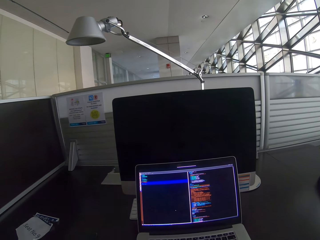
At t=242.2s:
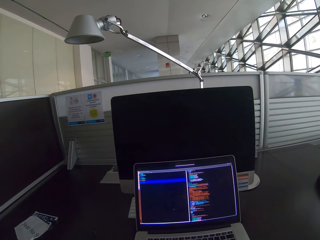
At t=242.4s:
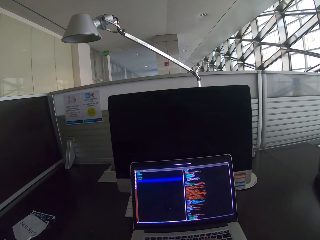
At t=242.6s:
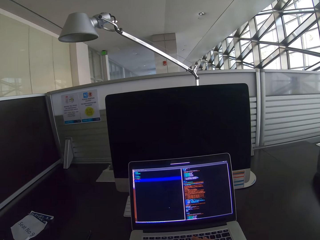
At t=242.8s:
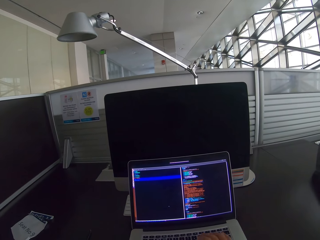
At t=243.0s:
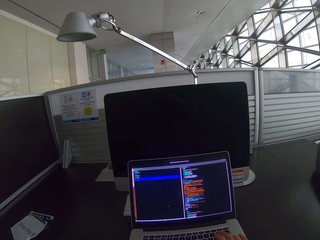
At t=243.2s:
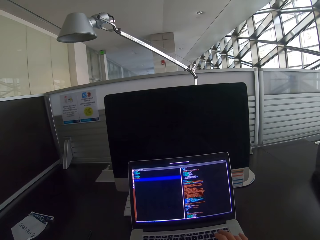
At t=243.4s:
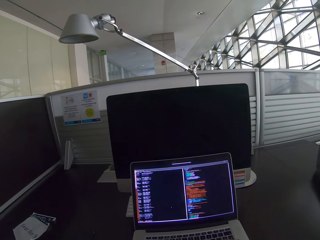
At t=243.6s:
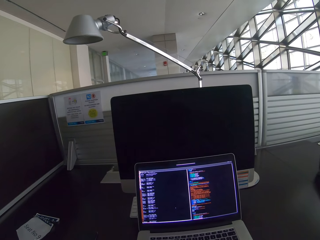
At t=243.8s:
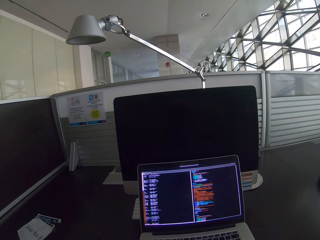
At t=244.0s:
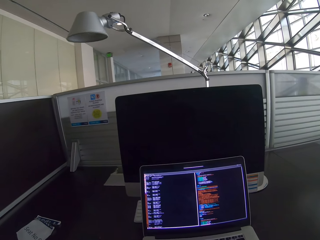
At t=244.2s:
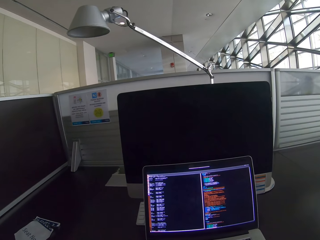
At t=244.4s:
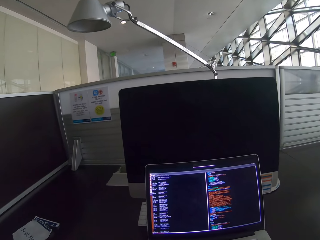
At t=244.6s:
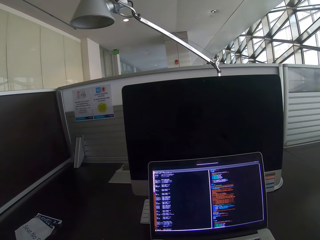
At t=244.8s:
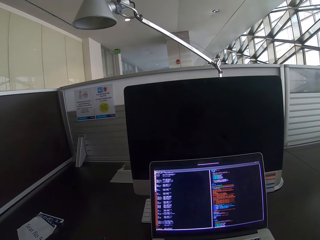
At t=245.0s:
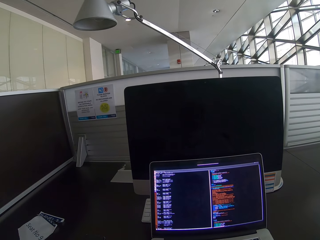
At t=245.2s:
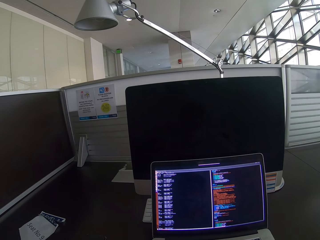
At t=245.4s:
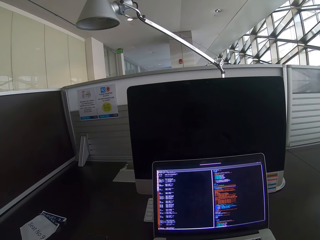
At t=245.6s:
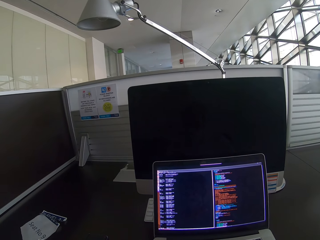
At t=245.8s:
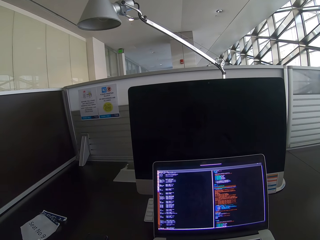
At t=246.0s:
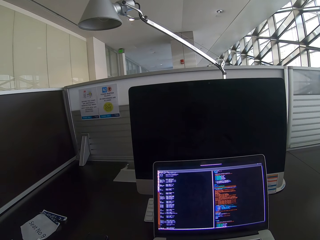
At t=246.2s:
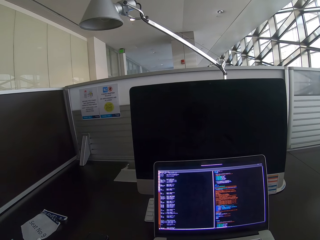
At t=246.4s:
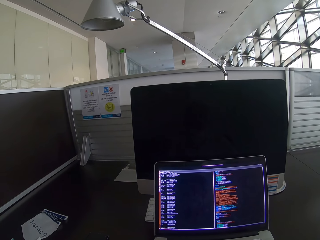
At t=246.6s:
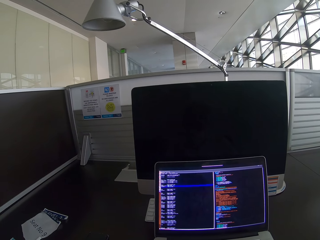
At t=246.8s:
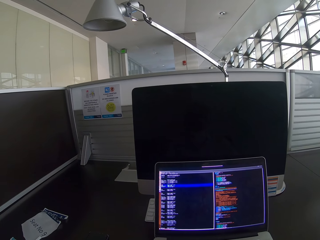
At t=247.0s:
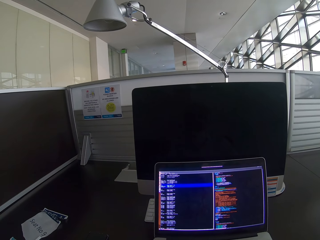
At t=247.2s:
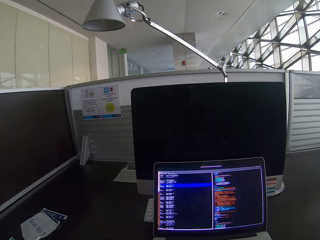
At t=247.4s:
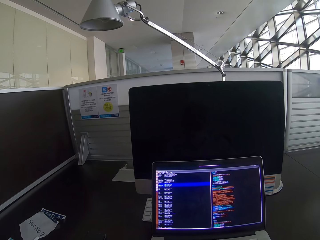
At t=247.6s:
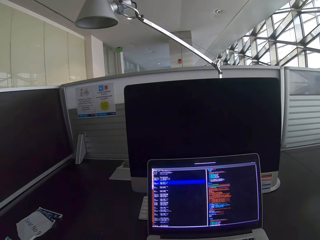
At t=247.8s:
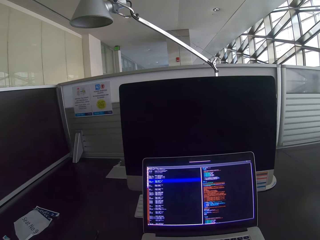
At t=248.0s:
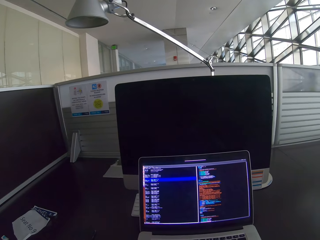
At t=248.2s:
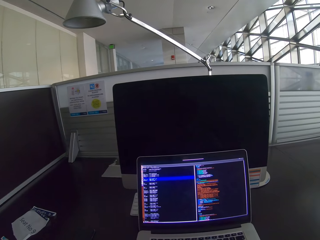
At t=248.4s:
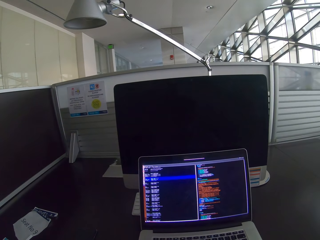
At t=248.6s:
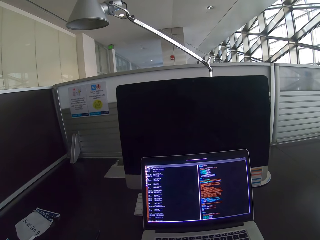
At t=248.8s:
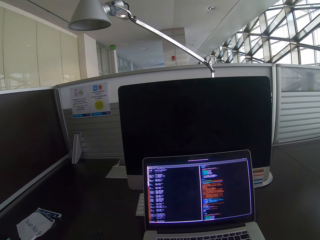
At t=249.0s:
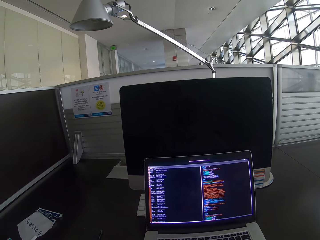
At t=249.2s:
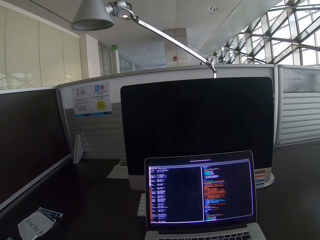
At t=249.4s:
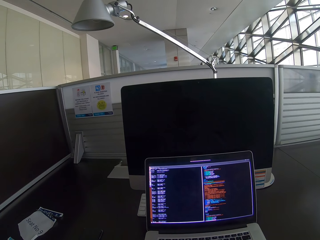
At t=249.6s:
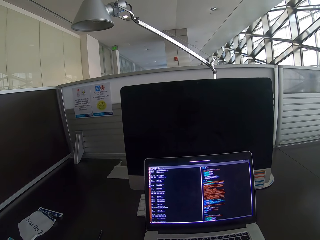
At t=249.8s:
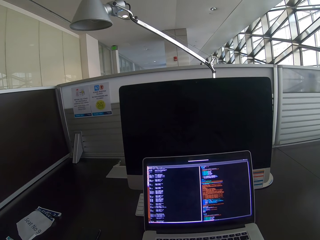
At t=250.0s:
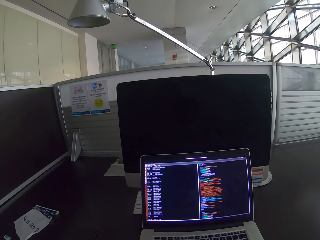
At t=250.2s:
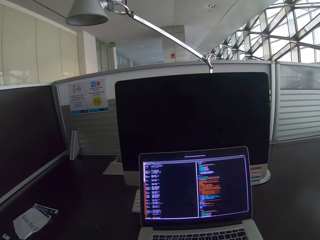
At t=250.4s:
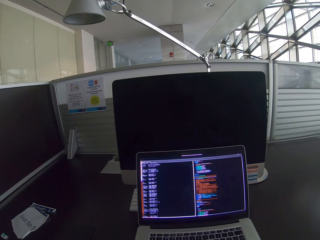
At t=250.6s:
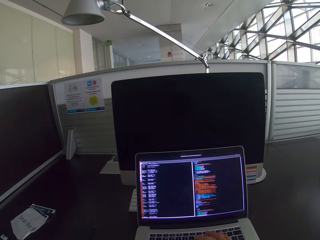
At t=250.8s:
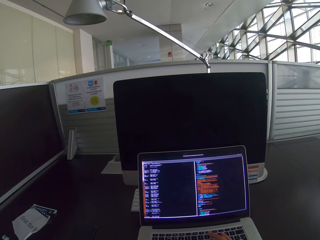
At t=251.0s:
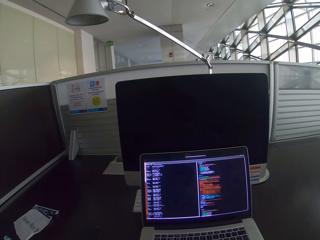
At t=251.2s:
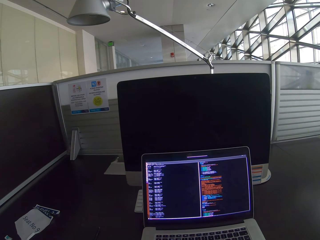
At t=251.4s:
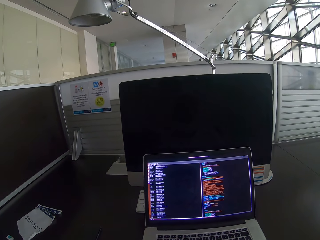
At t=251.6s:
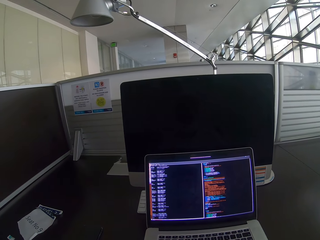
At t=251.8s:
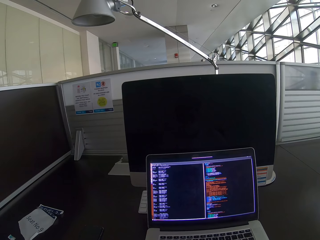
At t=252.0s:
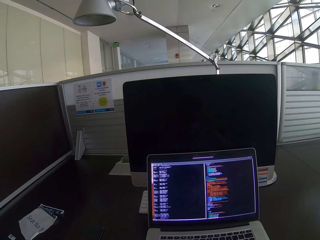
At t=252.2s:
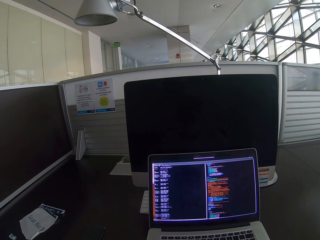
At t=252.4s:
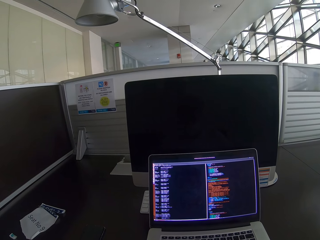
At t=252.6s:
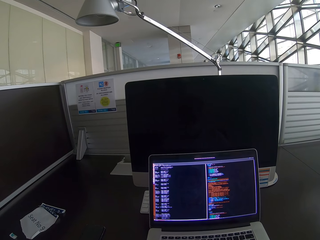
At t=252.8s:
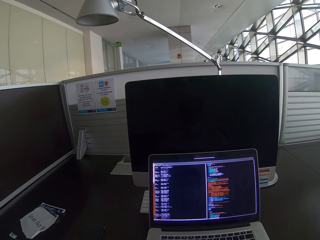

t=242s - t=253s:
The camera wearer moves closer to the laptop. They click the laptop and press the keyboard.

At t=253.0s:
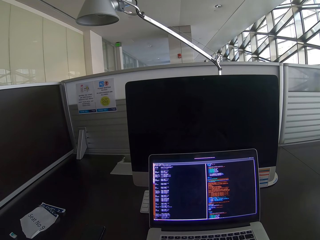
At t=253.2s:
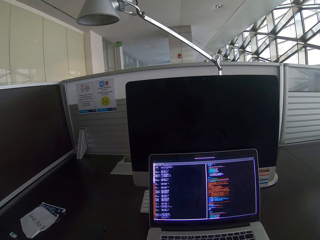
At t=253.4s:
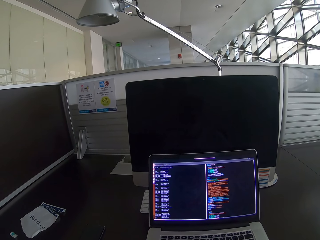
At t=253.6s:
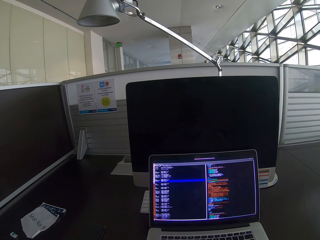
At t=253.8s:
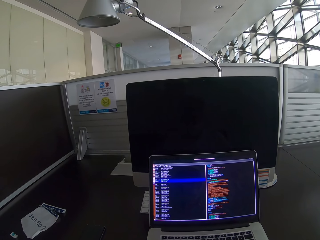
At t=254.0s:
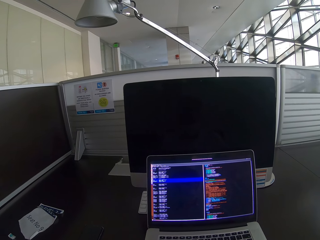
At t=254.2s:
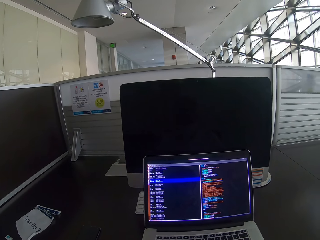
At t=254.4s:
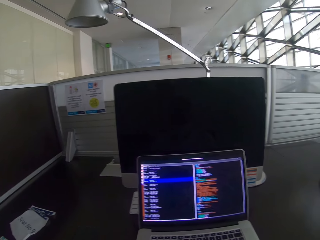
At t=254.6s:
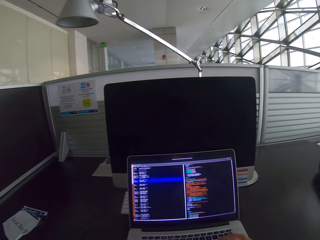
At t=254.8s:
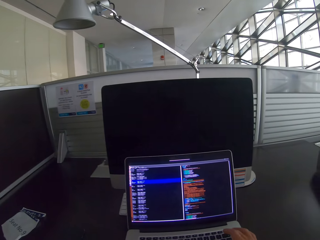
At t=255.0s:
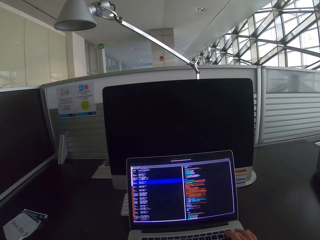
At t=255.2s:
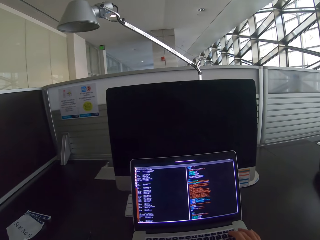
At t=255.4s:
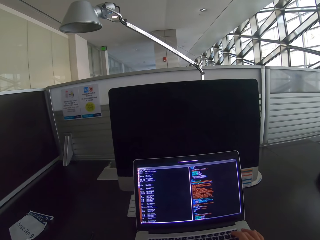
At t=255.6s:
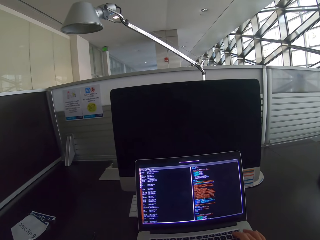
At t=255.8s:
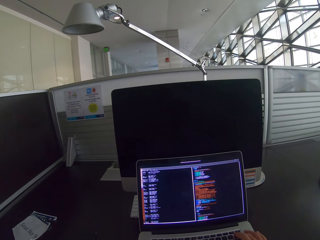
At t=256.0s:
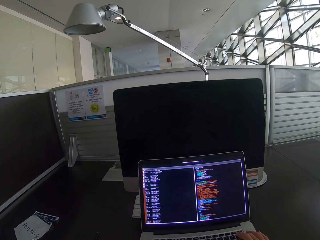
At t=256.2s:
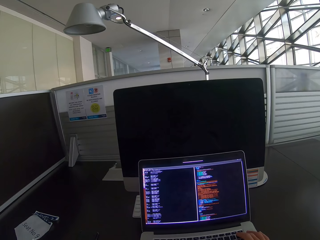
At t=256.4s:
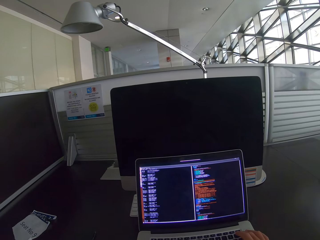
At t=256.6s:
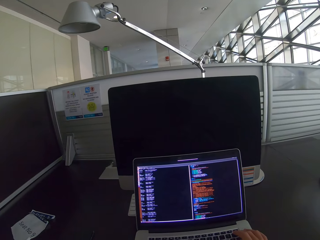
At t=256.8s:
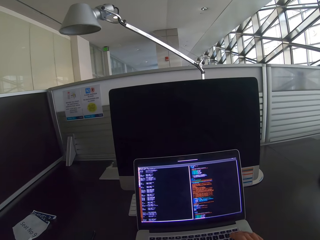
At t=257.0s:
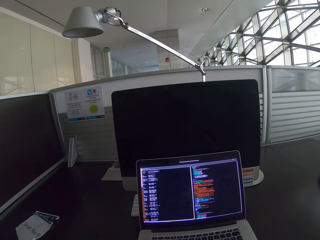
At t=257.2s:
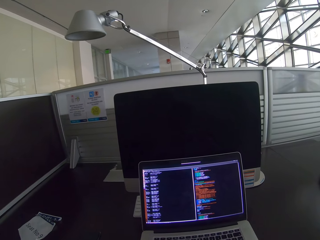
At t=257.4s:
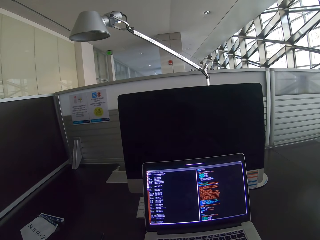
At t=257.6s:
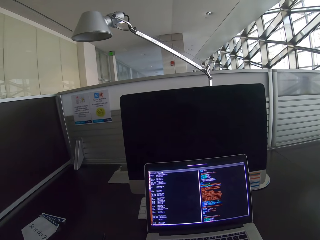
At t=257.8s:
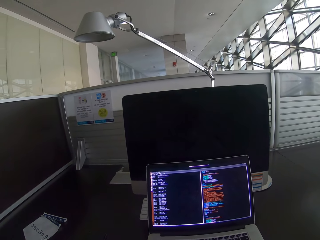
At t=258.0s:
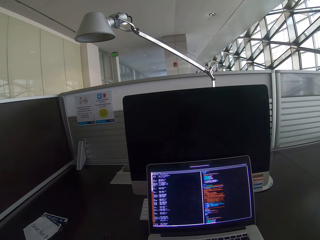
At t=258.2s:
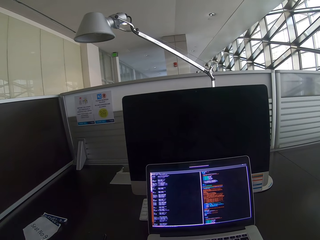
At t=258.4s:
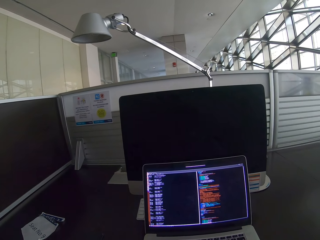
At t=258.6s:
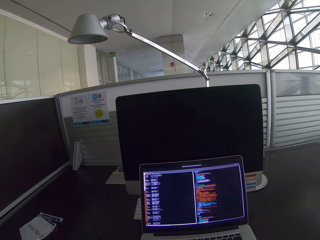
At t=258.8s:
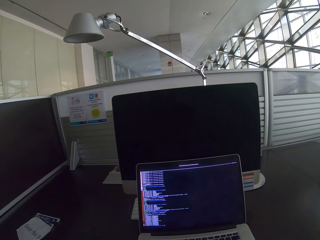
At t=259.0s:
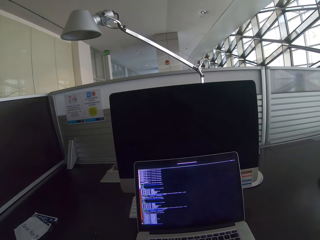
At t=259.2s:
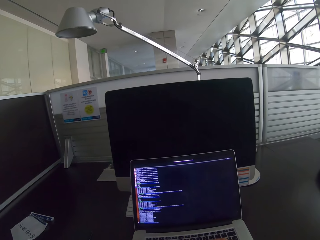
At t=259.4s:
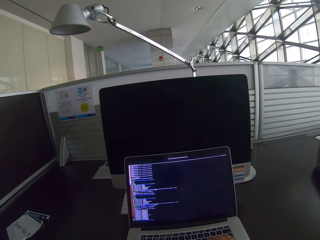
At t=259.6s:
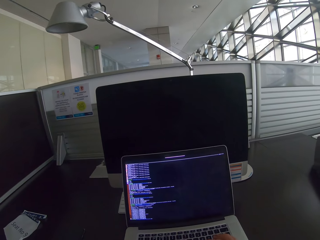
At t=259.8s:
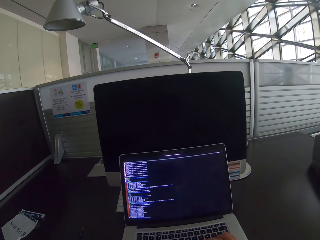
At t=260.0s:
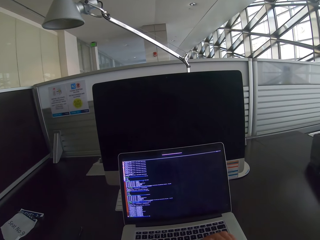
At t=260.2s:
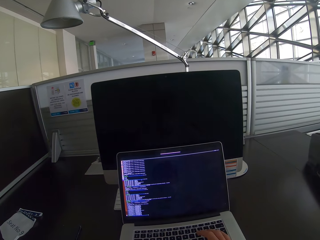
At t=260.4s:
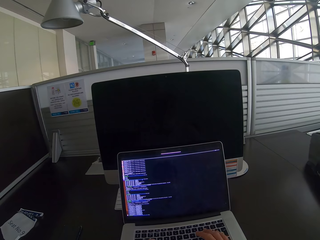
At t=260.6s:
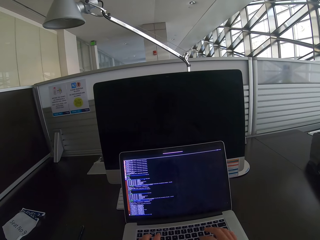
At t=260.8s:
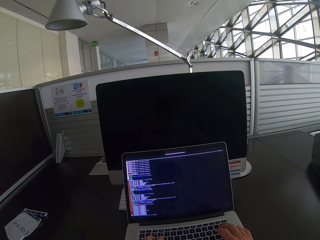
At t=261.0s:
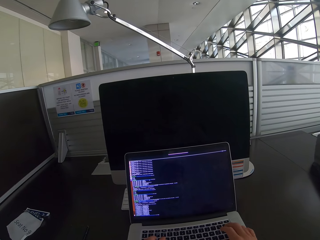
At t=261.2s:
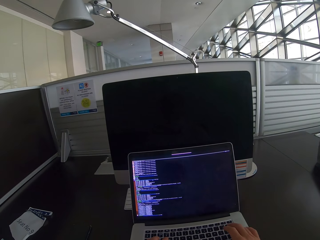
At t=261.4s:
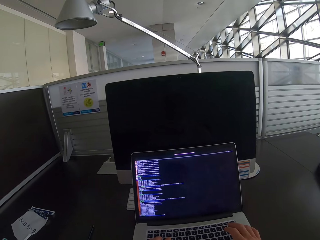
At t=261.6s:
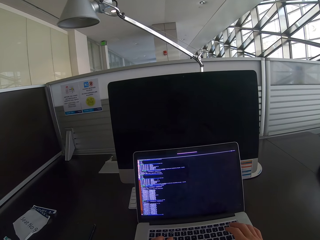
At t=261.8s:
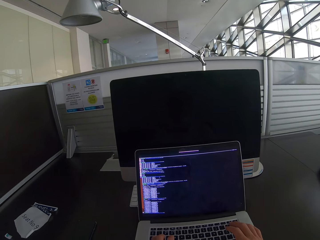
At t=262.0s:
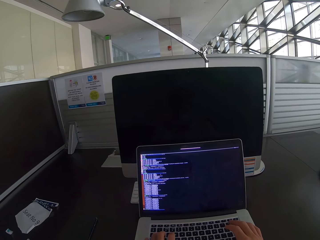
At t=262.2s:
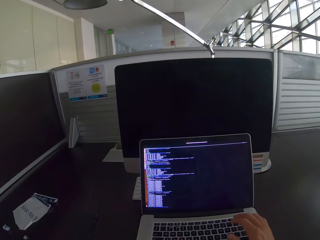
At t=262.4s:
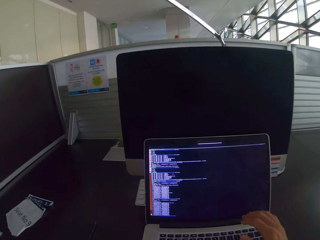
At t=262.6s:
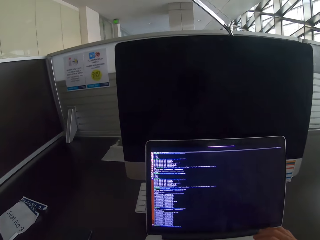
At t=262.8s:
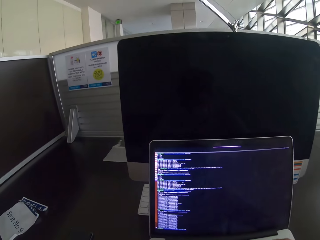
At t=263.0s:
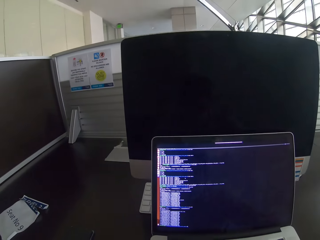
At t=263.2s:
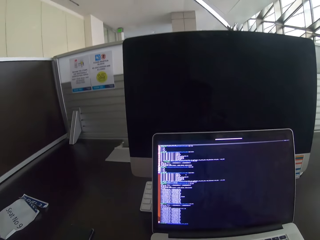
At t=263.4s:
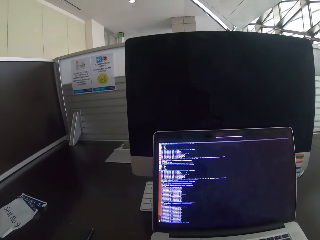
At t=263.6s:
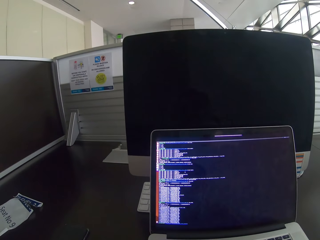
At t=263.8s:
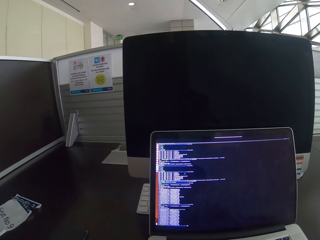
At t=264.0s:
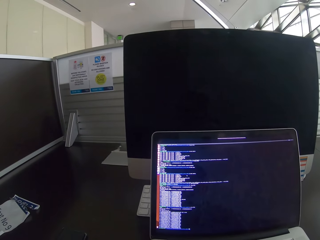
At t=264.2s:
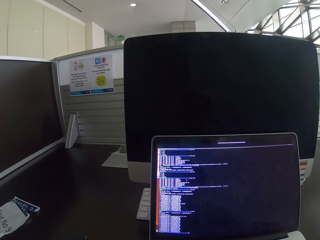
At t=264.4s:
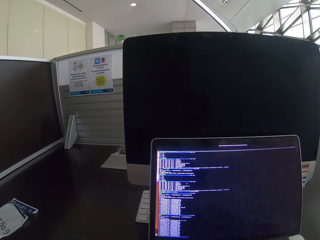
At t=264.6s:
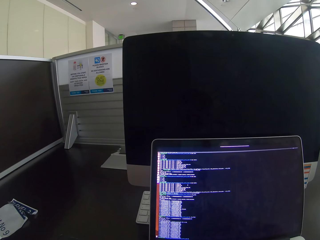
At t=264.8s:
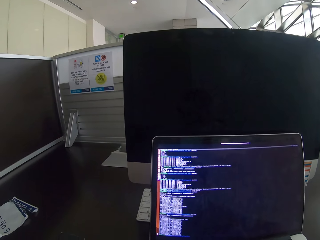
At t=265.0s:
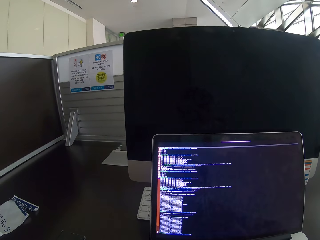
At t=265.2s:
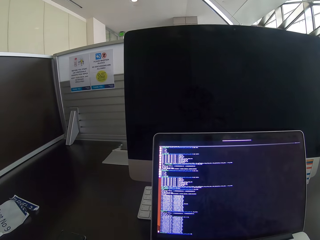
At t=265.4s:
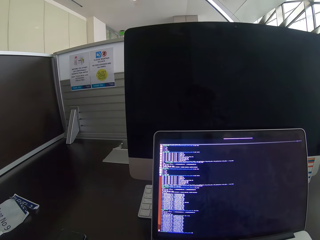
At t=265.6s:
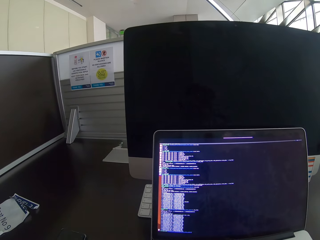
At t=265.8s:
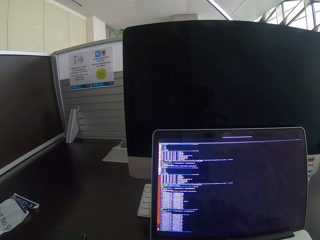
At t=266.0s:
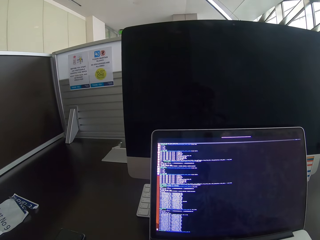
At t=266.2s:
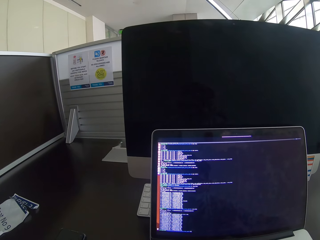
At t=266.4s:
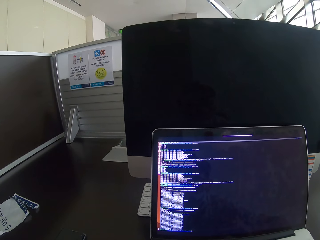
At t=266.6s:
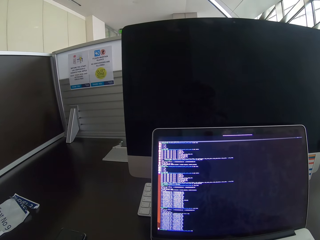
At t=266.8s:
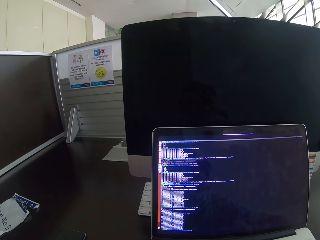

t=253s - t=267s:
The camera wearer clicks the laptop. They press the keyboard. They move towards the laptop and look closely at the laptop.
